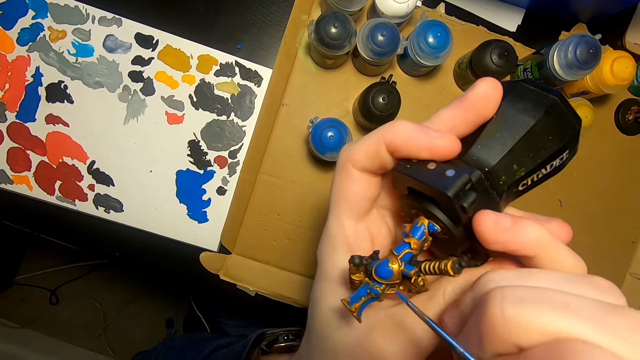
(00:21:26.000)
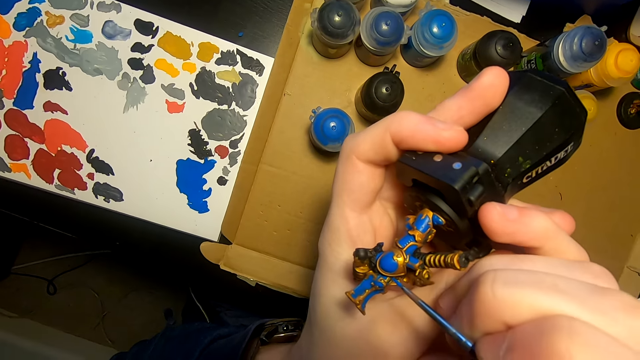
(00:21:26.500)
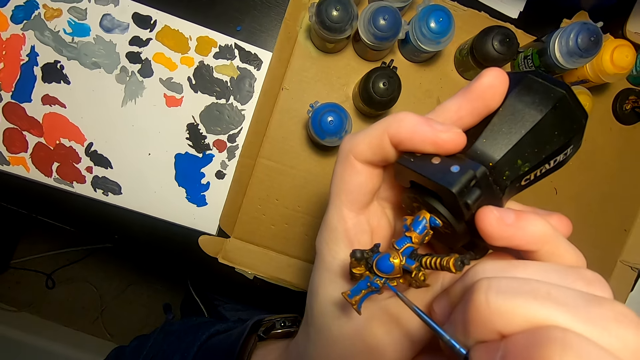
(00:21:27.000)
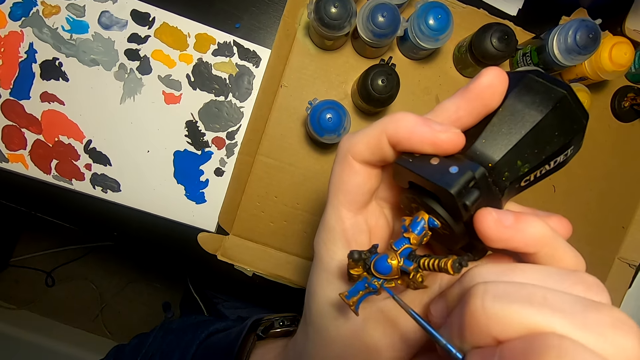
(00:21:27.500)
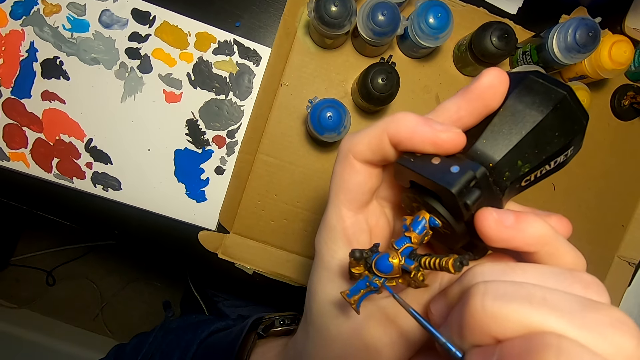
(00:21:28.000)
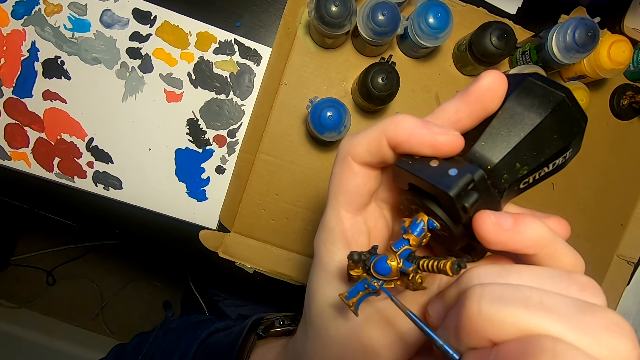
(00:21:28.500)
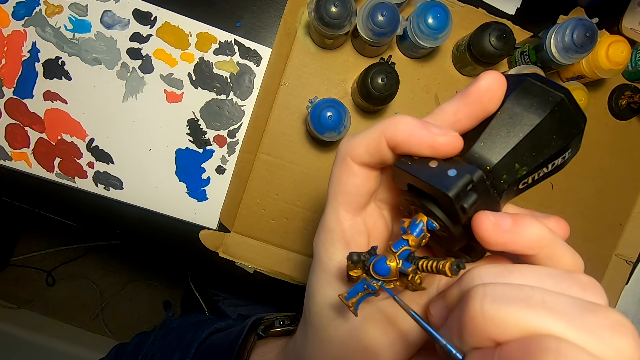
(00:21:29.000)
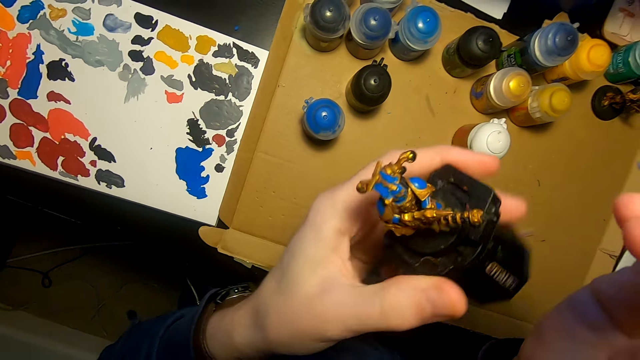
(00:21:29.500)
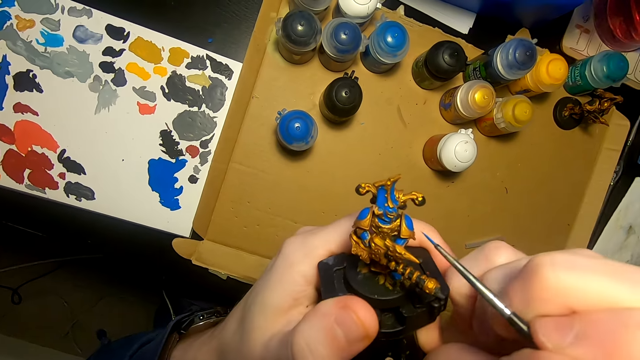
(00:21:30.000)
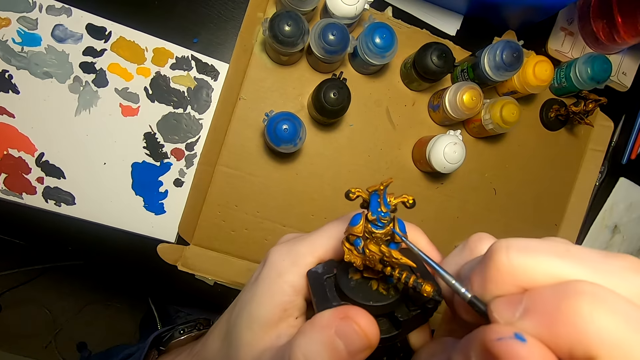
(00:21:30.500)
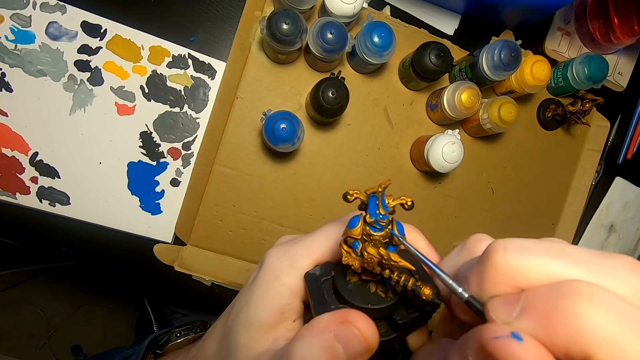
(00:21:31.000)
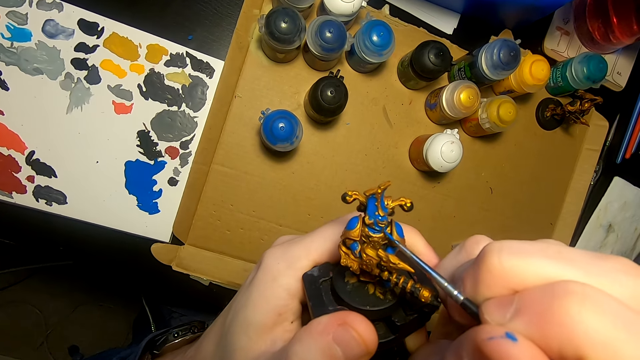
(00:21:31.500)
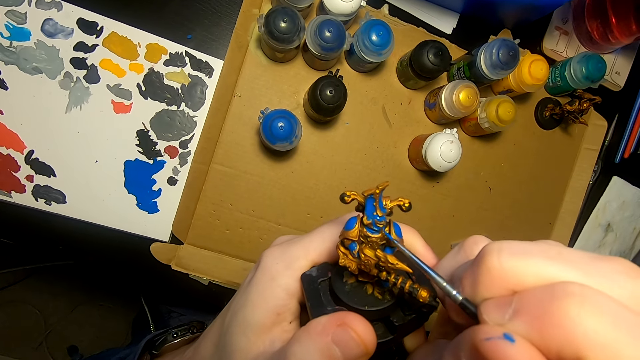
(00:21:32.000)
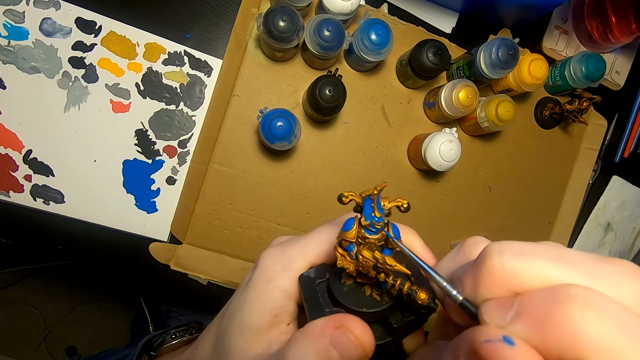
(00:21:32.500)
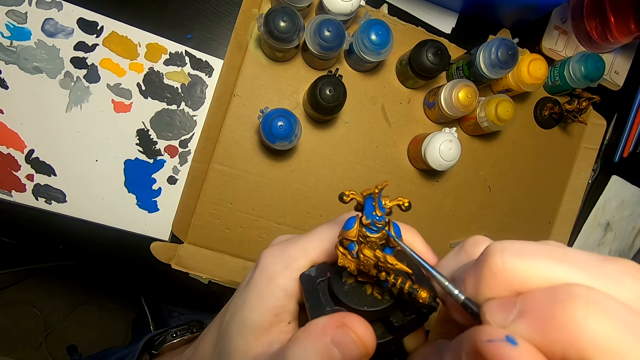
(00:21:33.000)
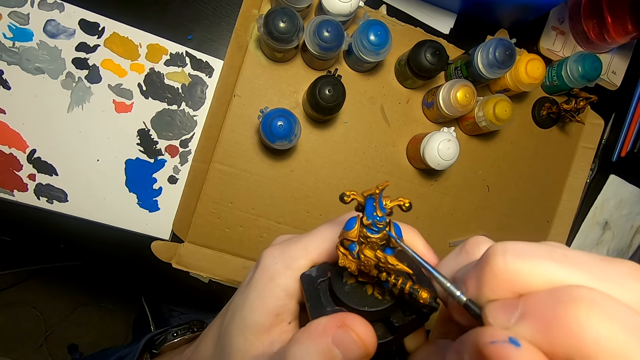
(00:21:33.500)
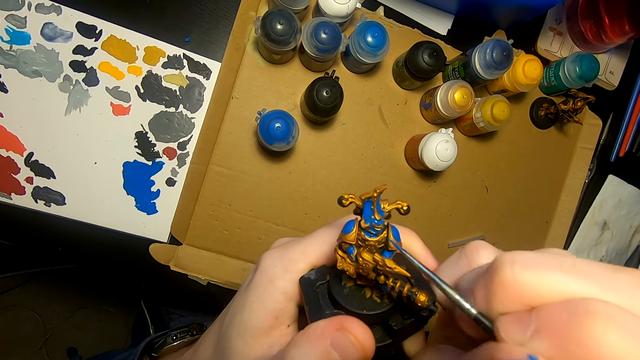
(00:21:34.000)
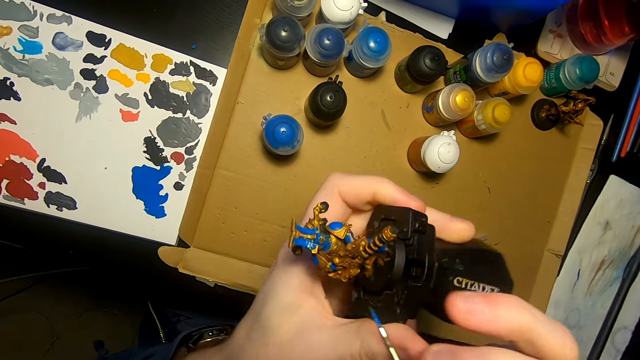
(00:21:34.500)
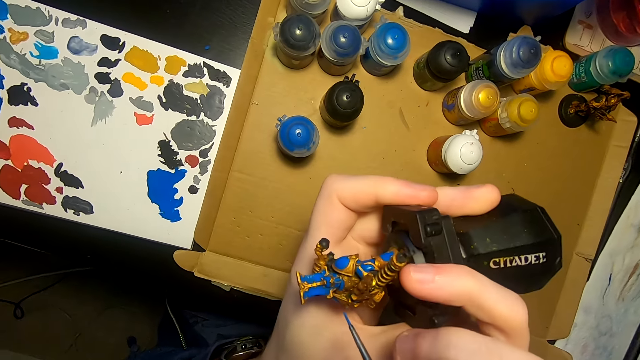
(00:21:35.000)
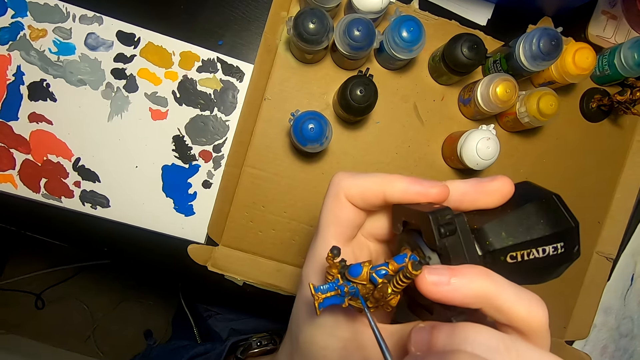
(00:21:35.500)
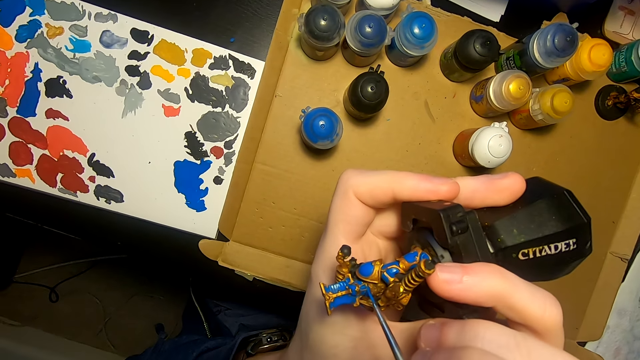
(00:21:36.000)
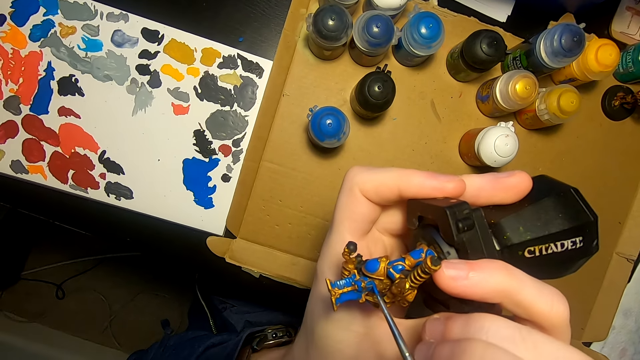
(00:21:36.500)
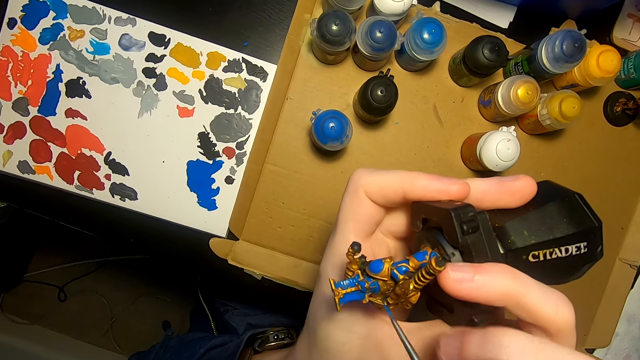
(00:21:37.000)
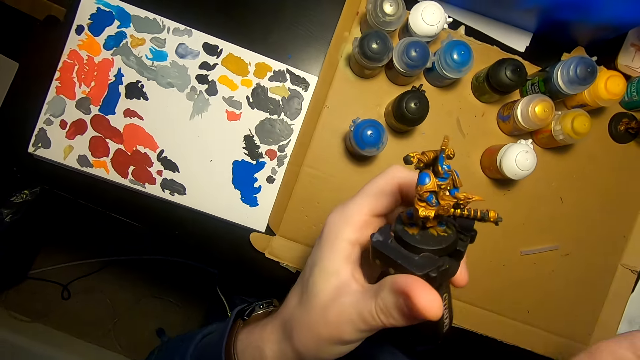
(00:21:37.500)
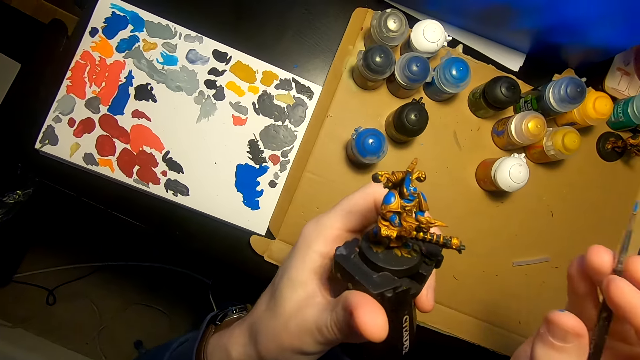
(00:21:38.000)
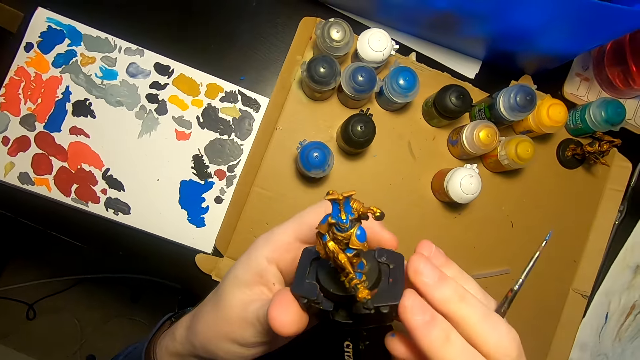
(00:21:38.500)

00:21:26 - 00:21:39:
The camera wearer applies paint on an object. They turn the object. They apply paint on the object. They turn the object. They apply paint on the object. They turn the object.

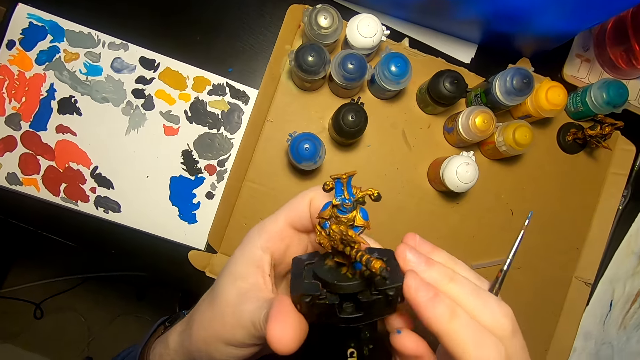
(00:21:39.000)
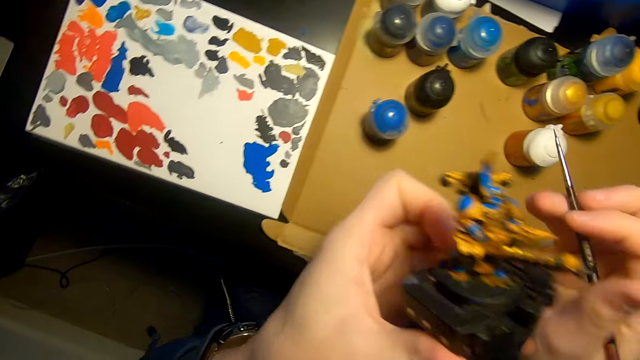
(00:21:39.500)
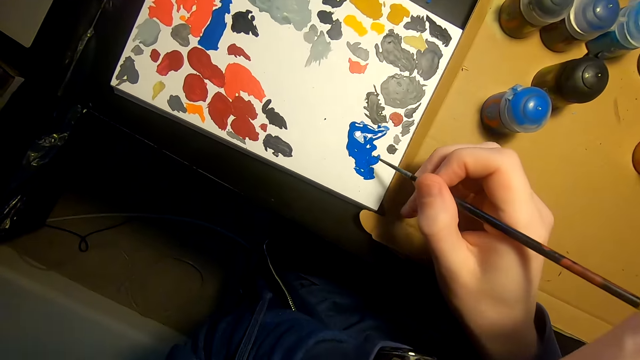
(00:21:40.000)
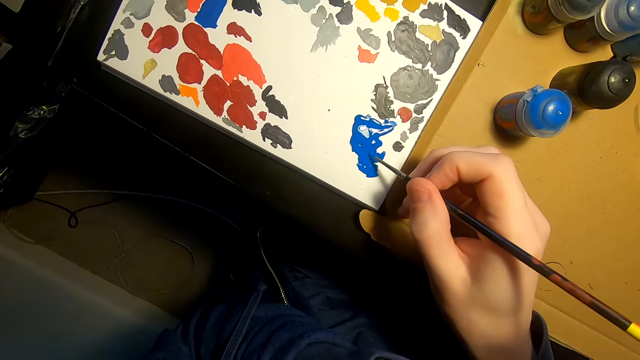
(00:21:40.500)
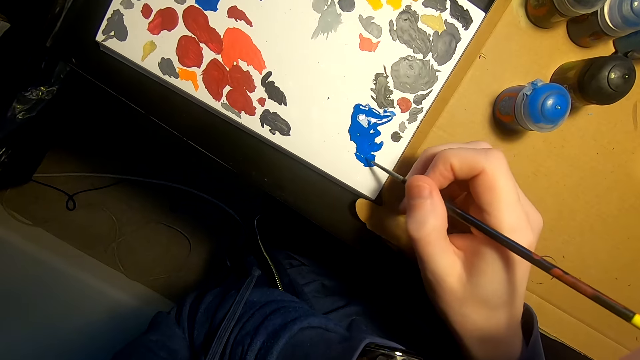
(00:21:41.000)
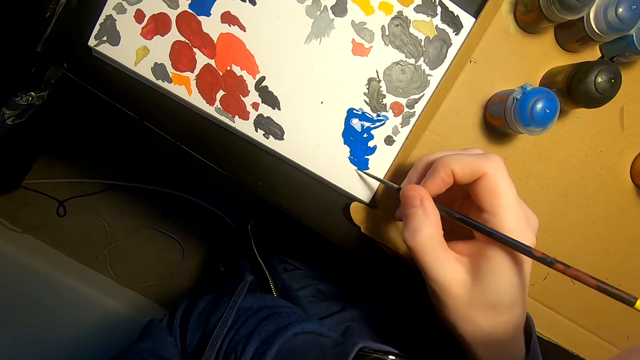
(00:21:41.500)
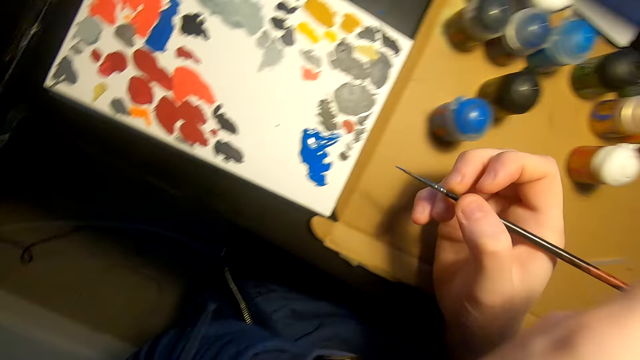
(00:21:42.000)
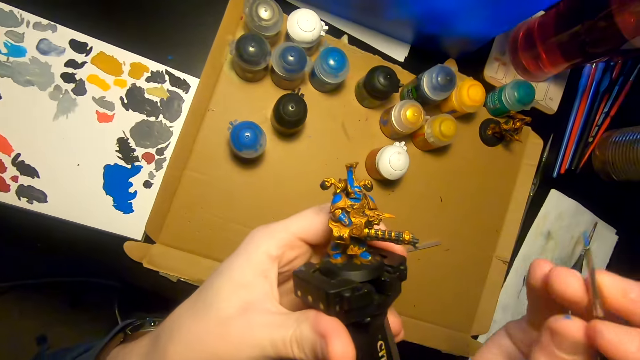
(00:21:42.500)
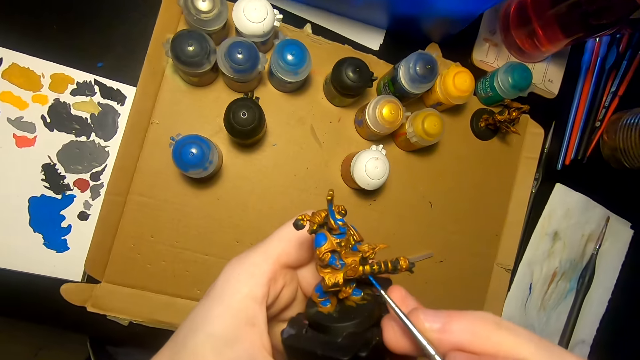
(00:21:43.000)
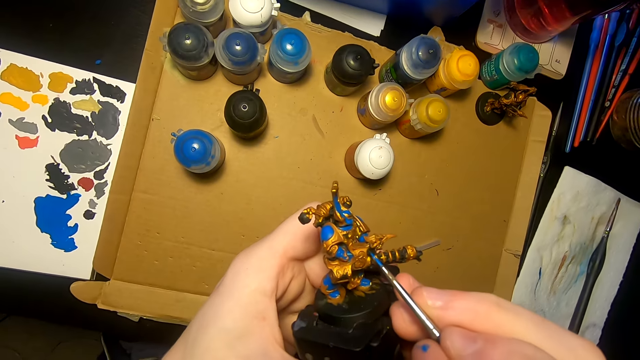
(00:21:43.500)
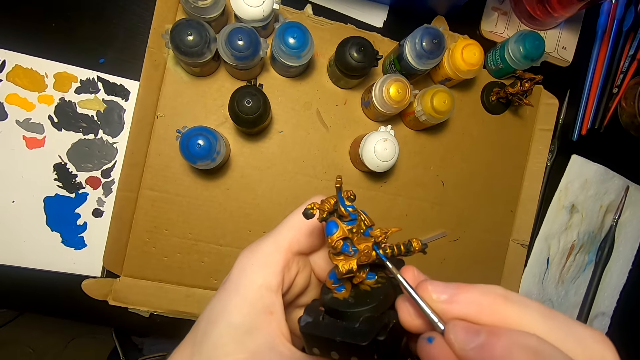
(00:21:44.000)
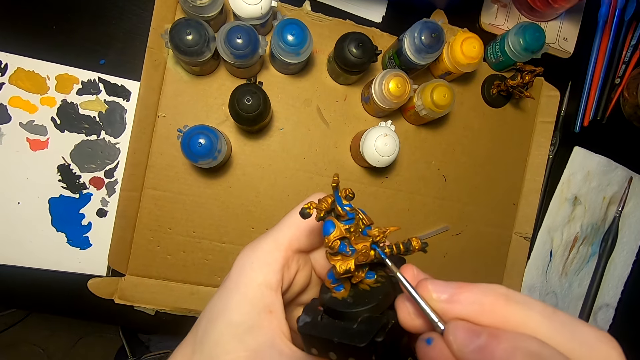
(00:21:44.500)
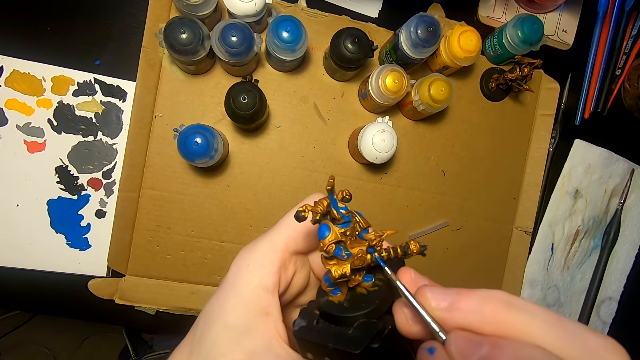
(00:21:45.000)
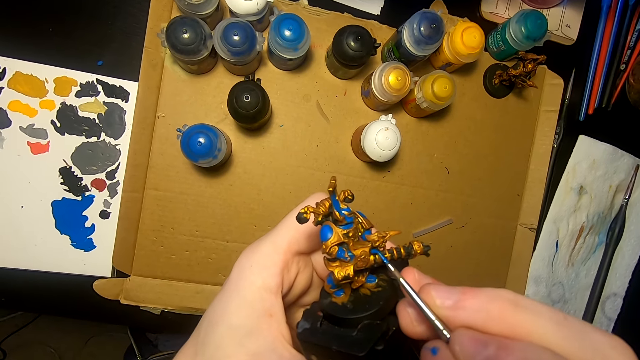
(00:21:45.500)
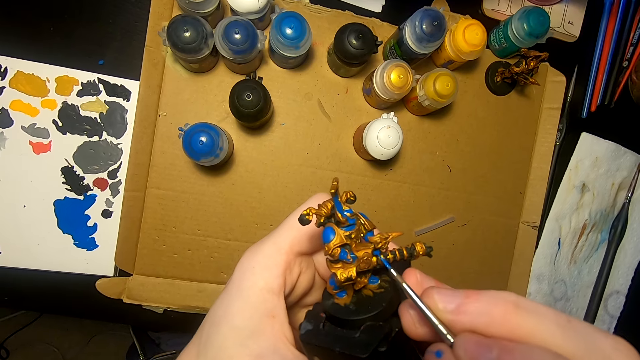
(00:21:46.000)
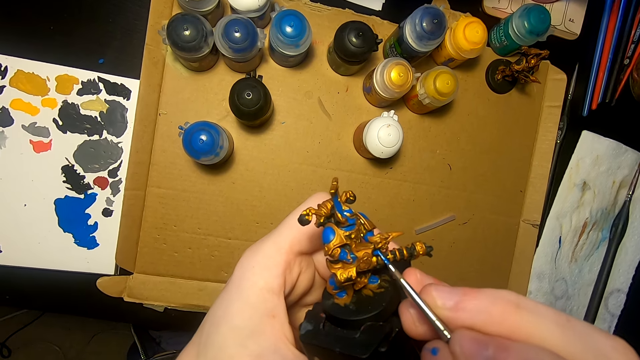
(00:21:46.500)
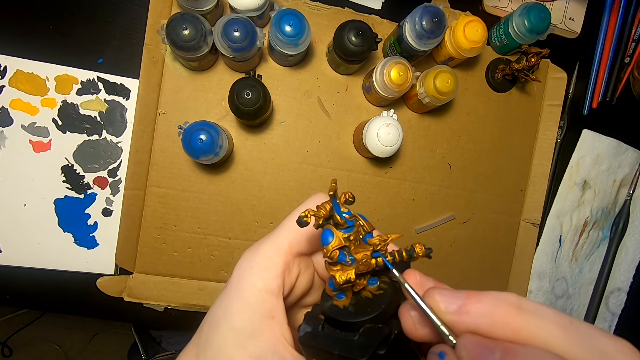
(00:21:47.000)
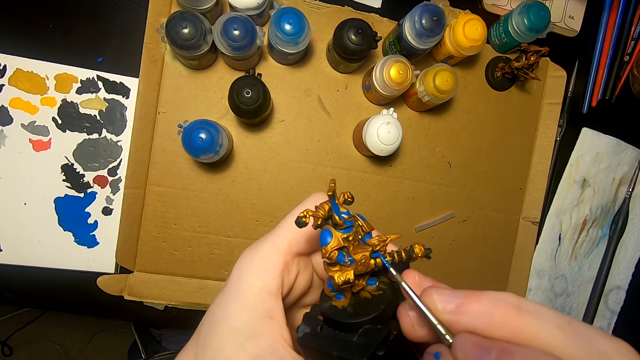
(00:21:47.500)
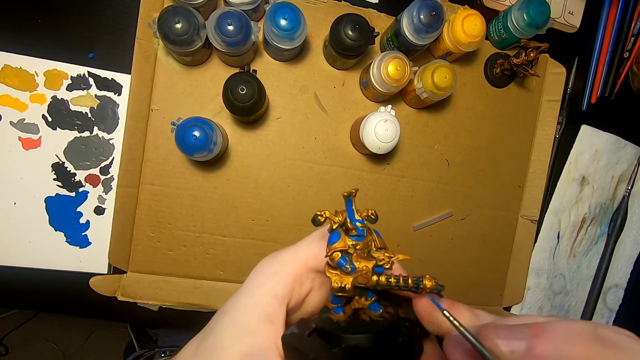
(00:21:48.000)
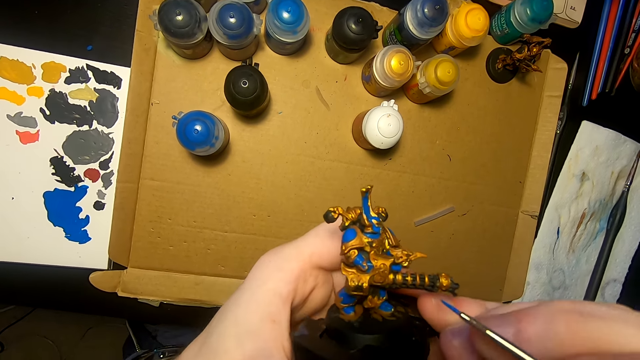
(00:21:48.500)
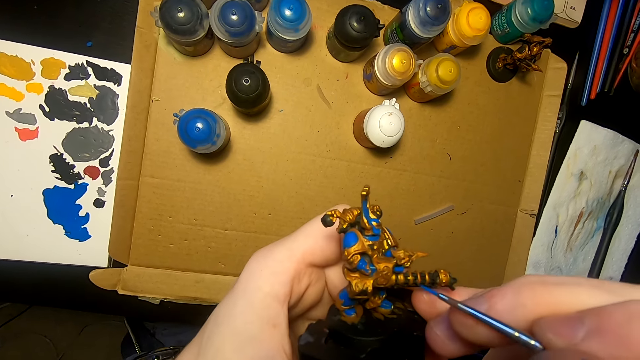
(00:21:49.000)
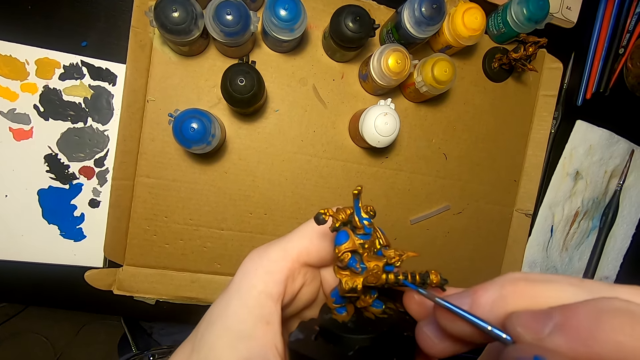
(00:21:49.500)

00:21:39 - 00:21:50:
The camera wearer puts the paints on the painting brush. They paint the model sculpture with the painting brush.
